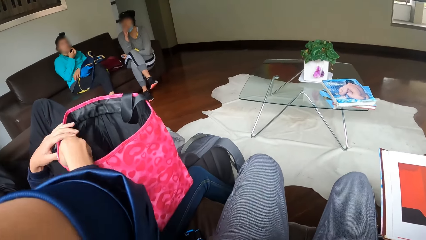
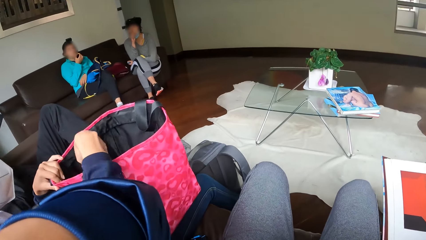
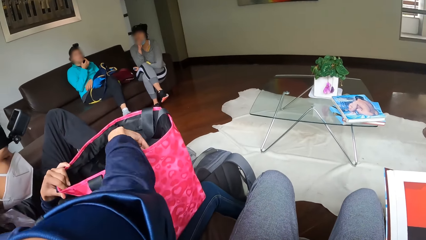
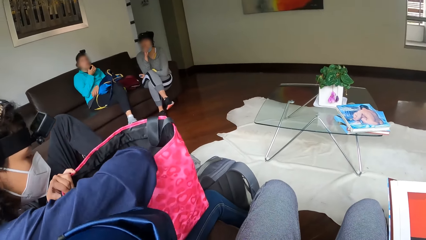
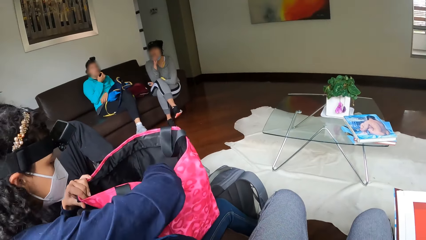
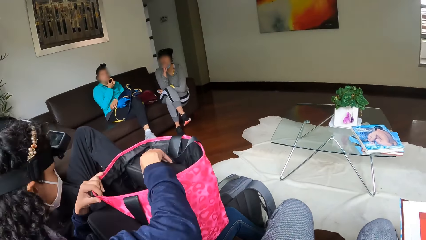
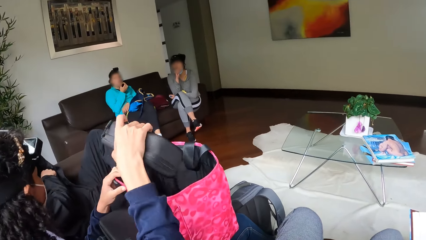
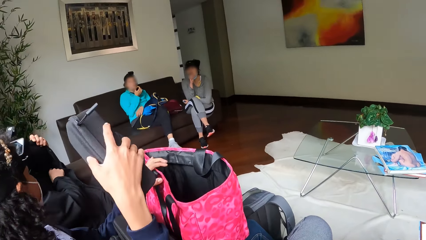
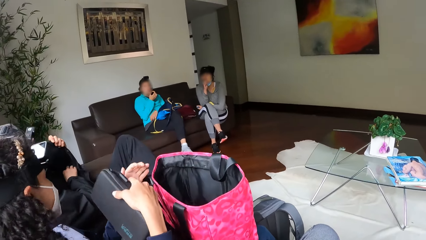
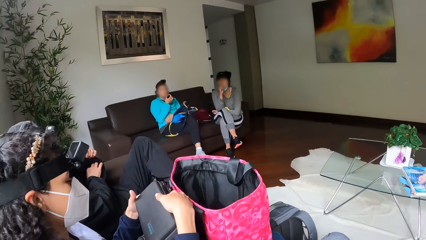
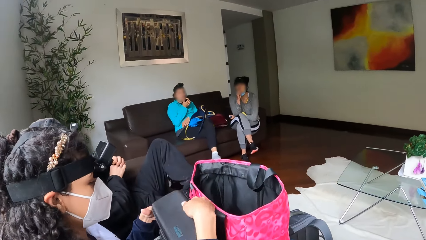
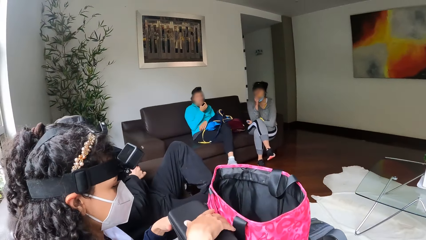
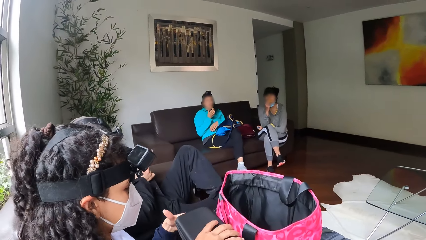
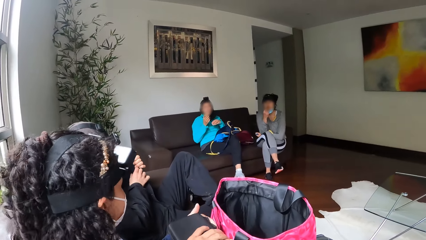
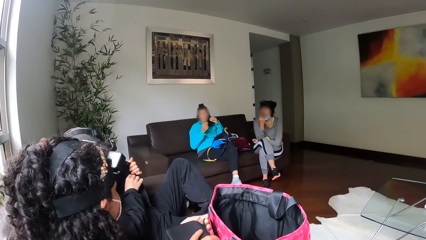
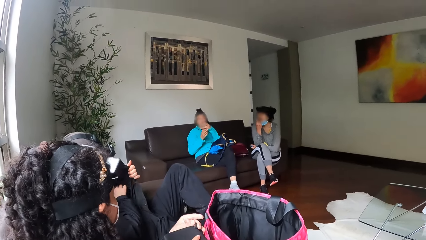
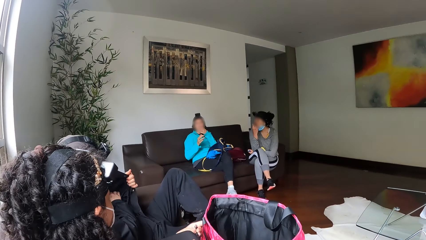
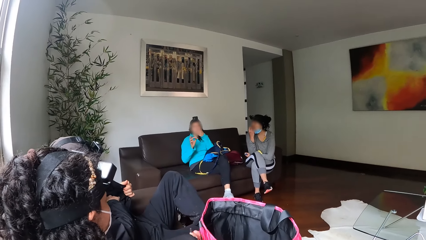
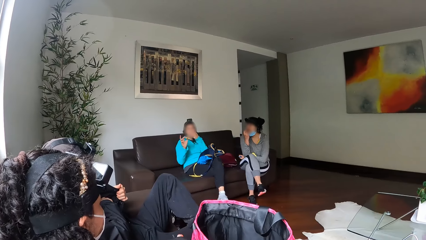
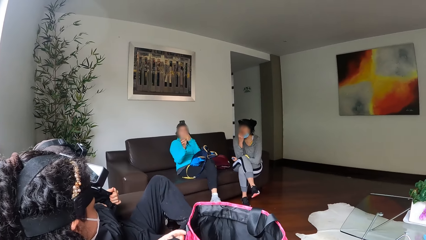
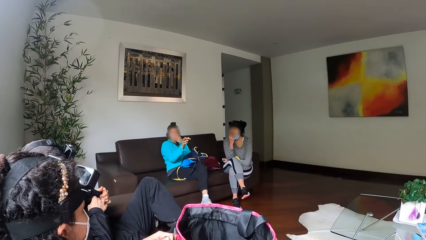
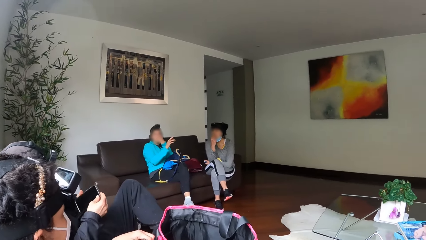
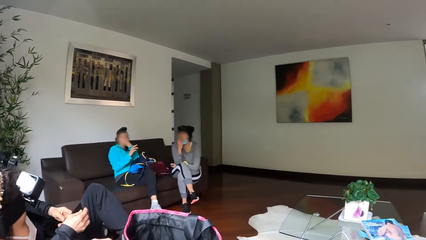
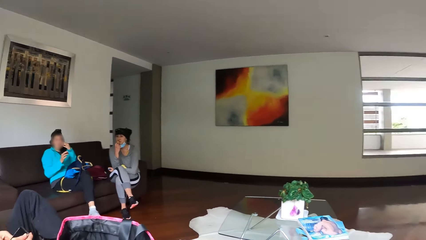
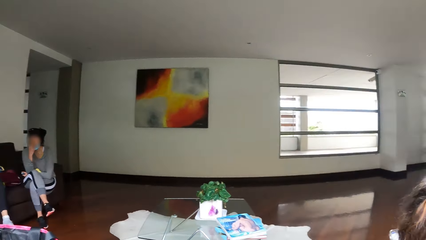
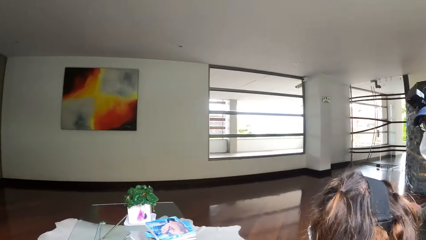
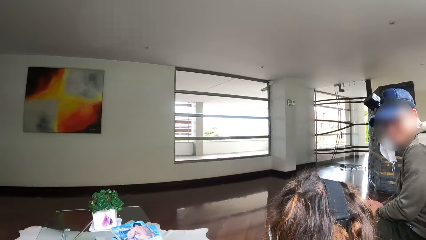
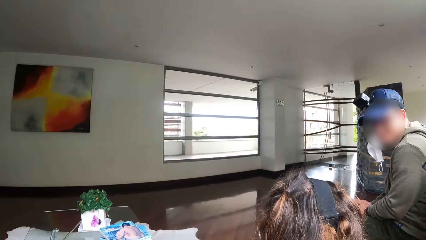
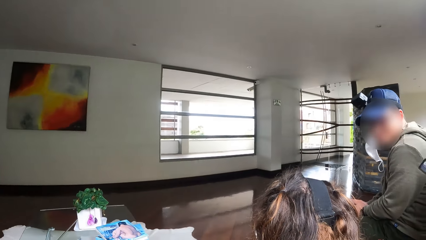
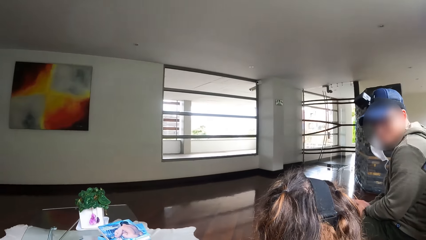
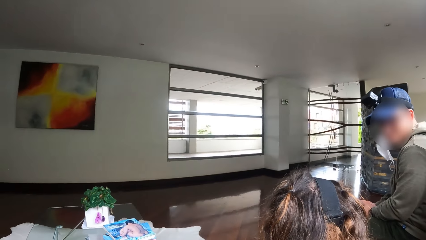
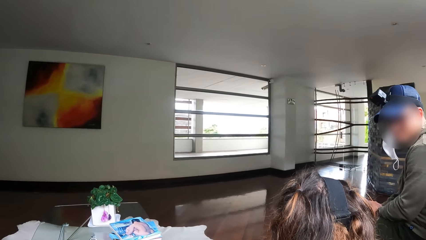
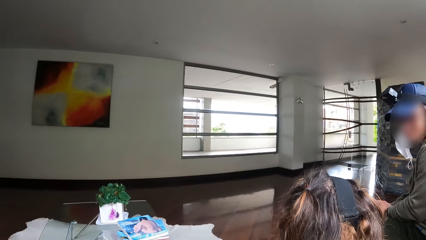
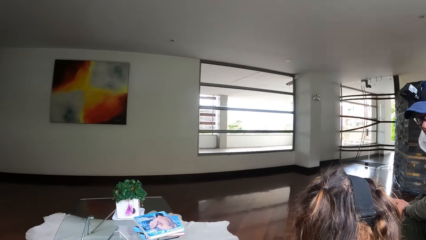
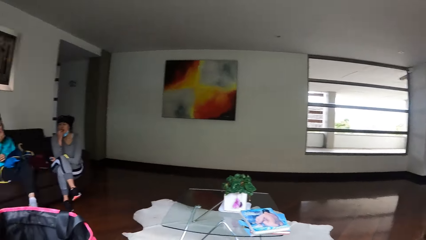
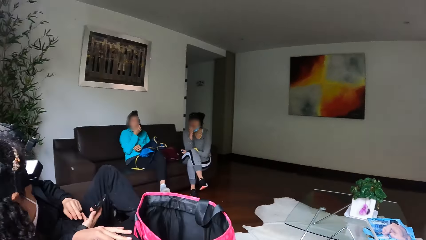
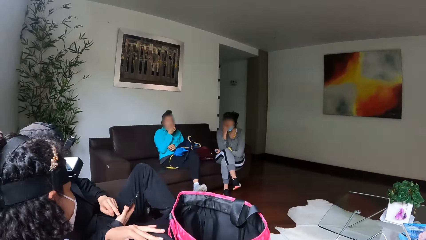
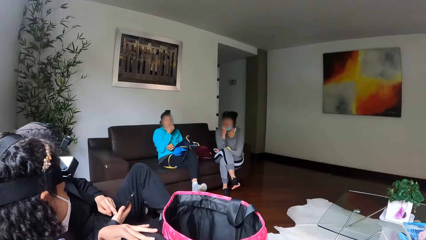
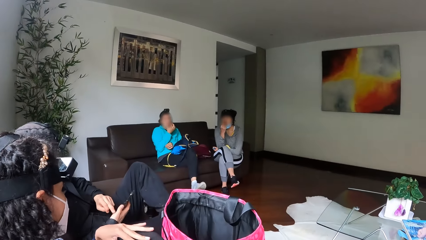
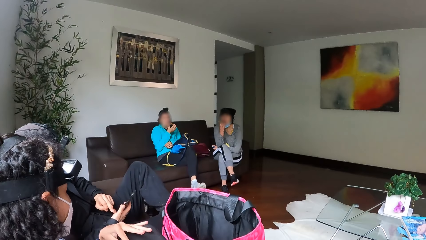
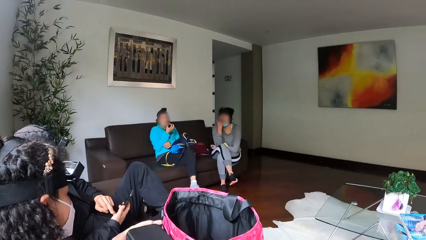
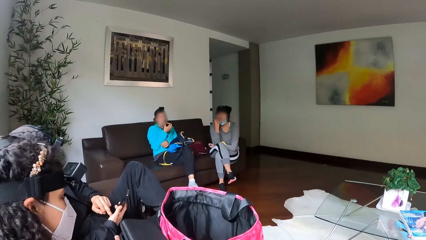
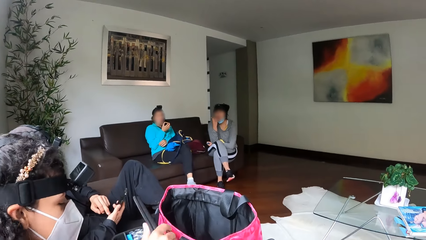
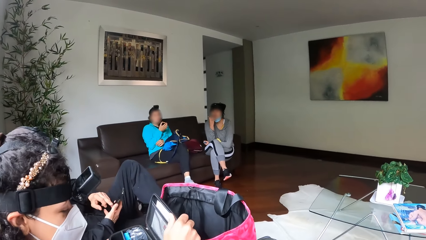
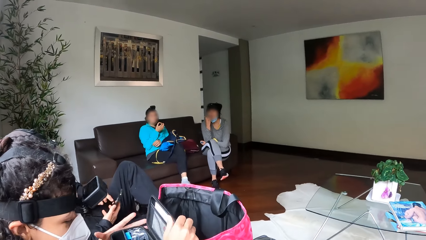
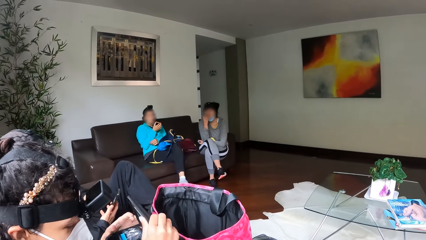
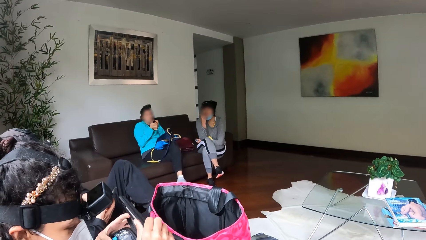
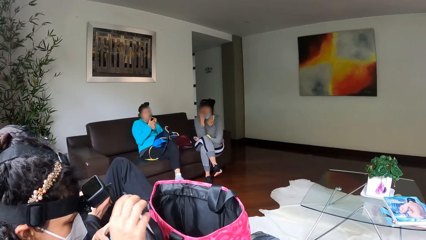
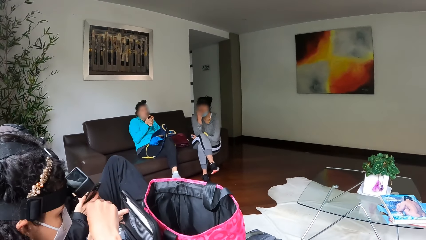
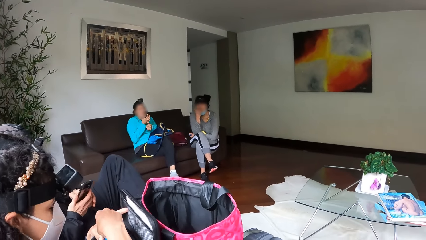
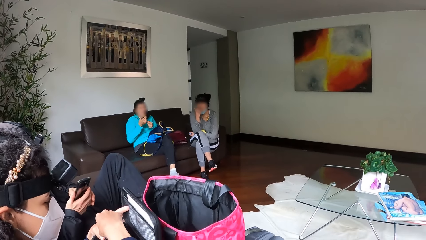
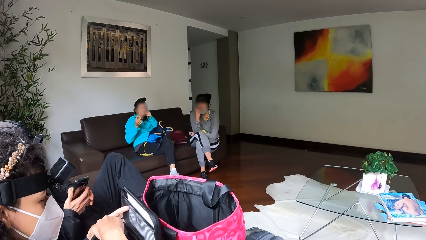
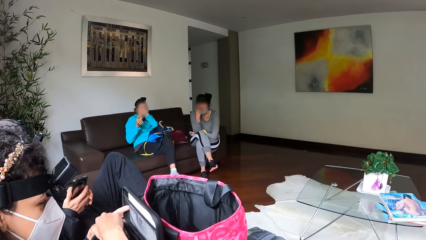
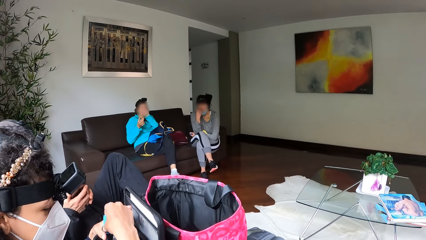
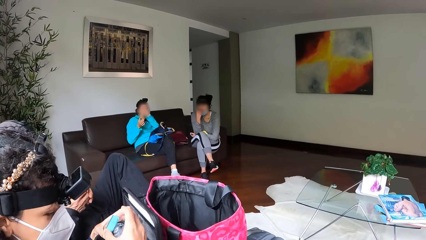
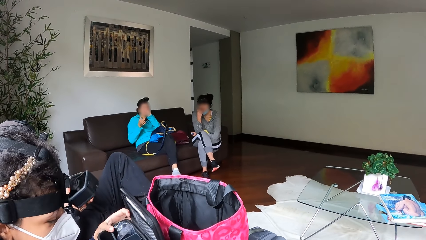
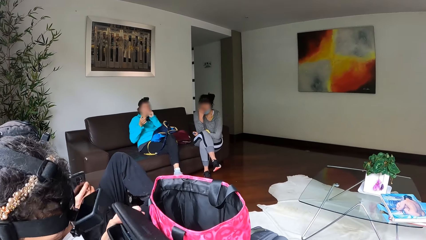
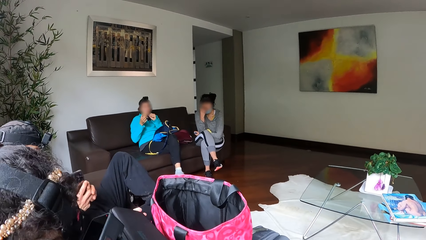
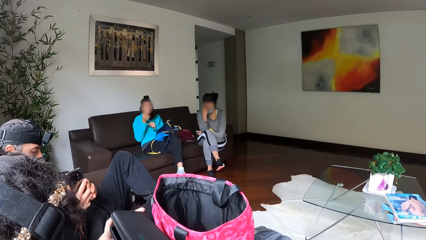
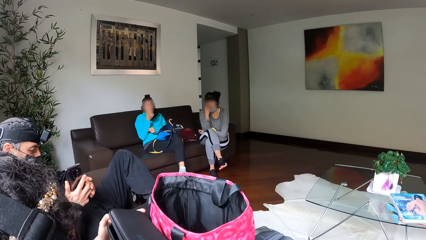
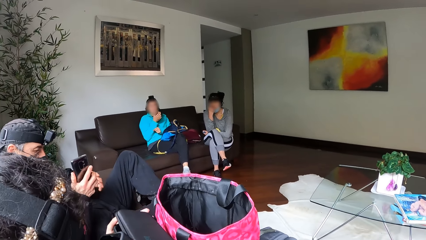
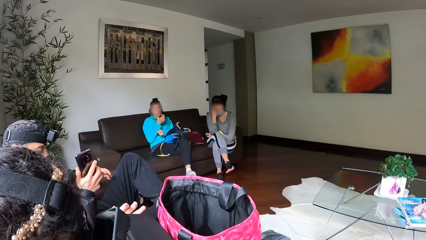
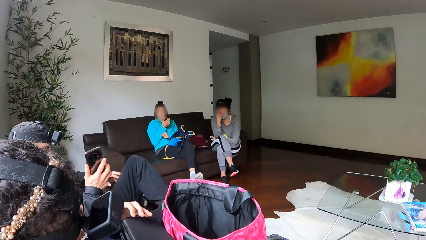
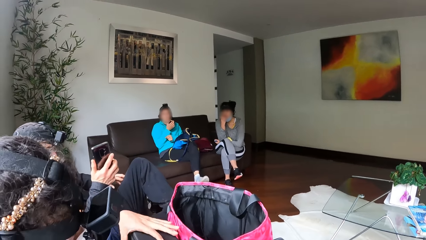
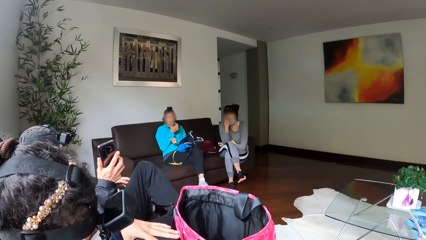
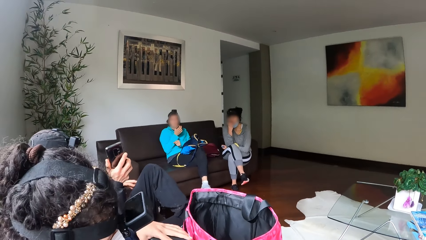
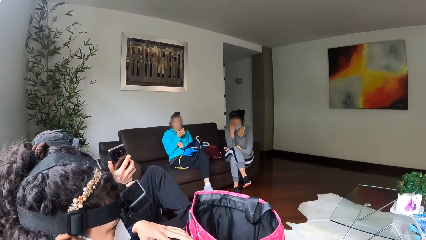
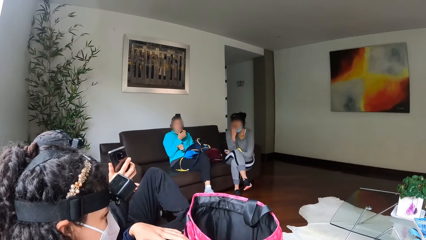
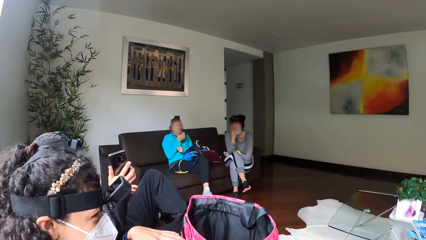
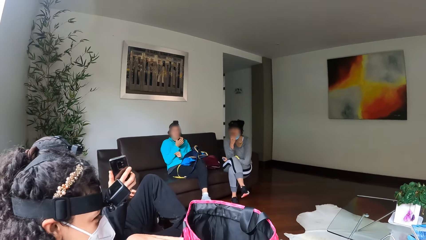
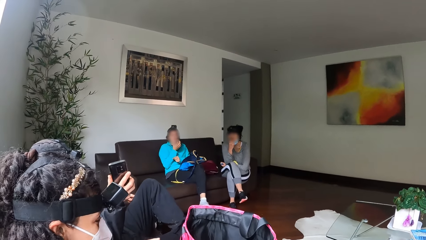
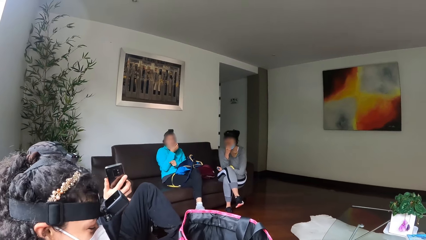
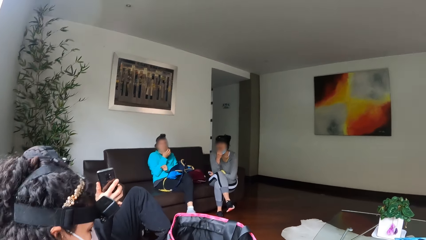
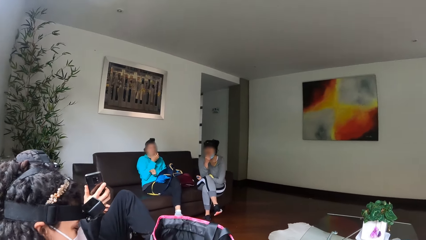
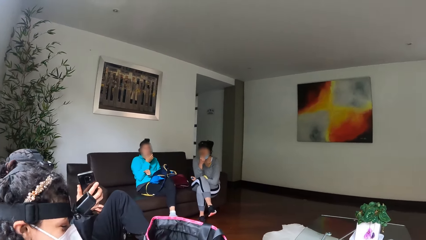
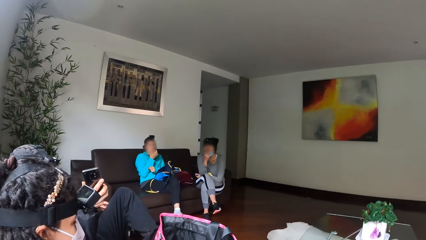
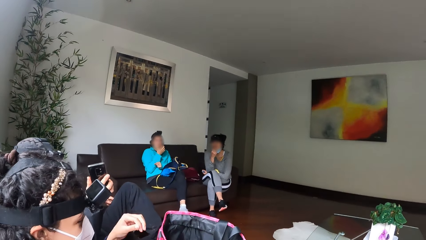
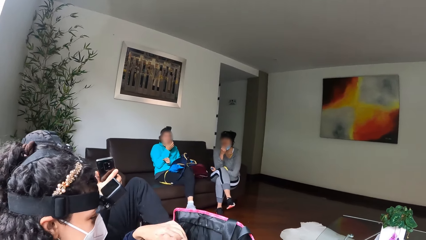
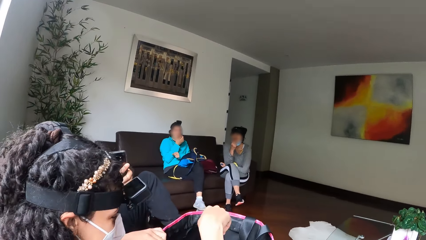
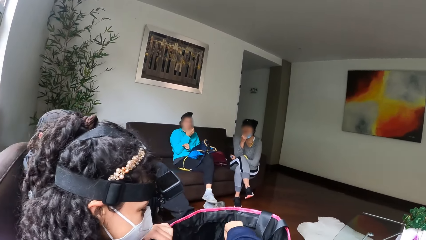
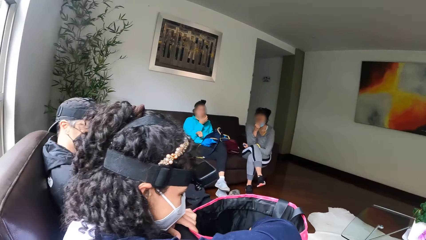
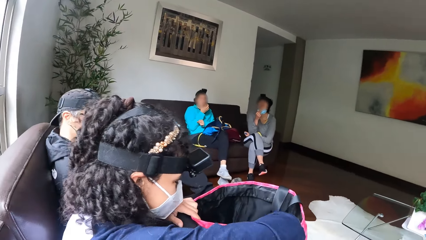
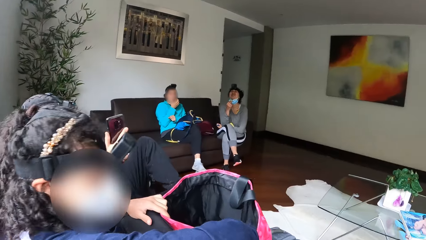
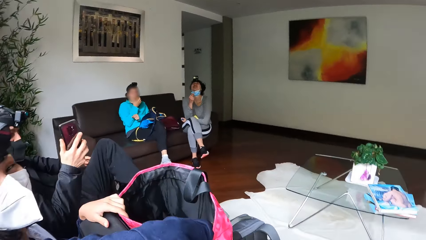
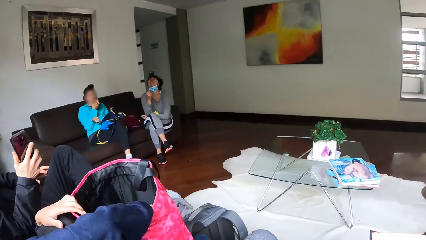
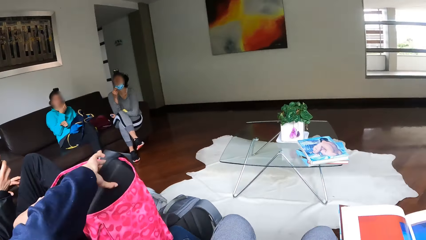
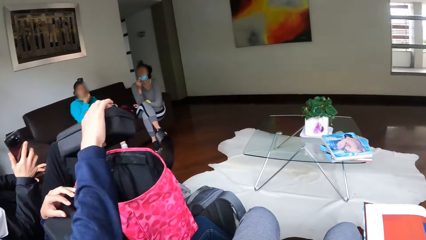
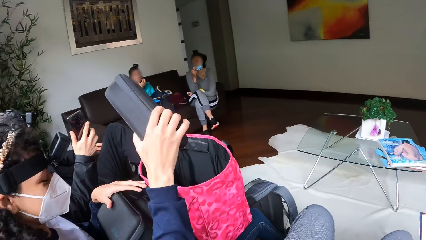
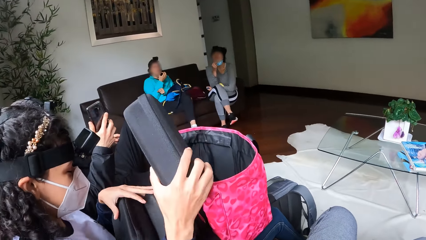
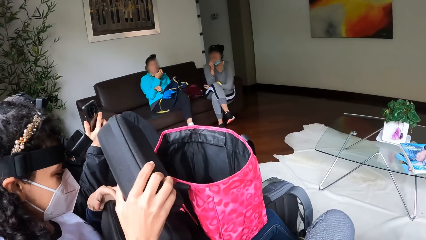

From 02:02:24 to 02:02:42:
A woman removes a battery from the bag. The camera wearer holds the handbag with the left hand. The woman removes a pouch from the handbag and opens the pouch with the right hand. A man removes a mobile phone from his jacket inner pocket. The camera wearer stares at the window. The man operates the mobile phone with both hands. The woman opens the pouch with the right hand. The woman removes a battery from the bag with the right hand and puts the battery on the couch. The man holds the mobile phone with his right hand. The camera wearer closes the pouch with the right hand. They interact with the woman. The woman removes a pouch from the handbag with her right hand.
